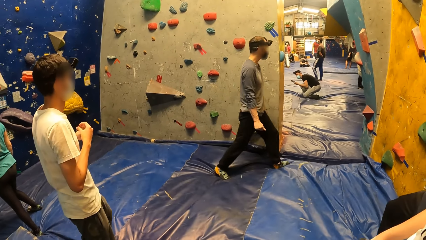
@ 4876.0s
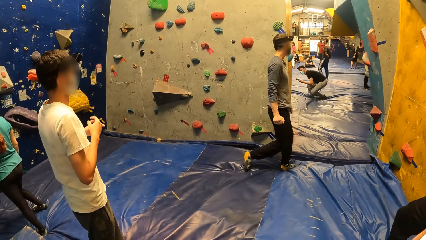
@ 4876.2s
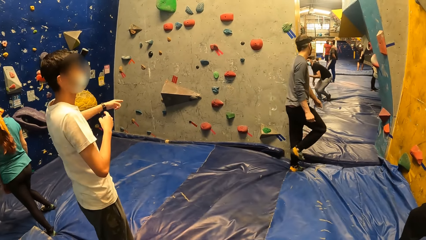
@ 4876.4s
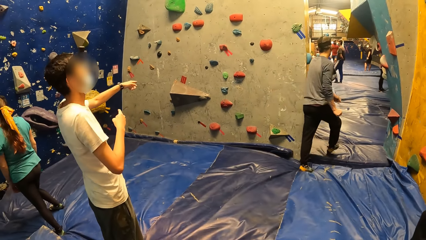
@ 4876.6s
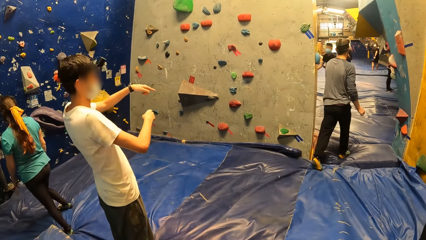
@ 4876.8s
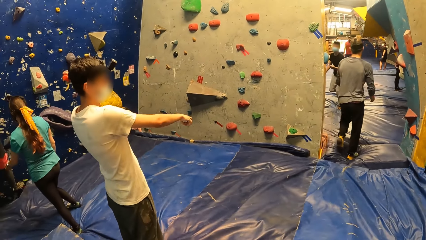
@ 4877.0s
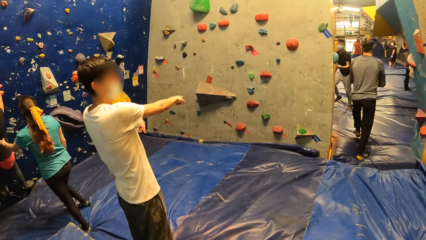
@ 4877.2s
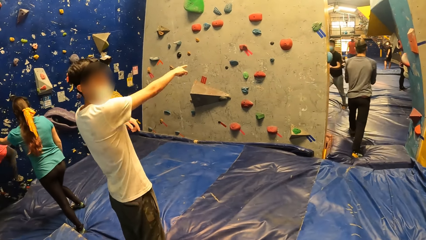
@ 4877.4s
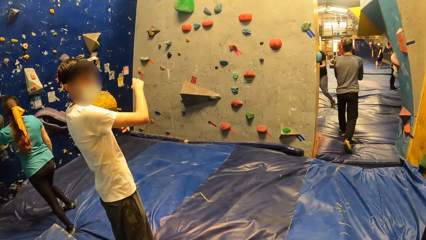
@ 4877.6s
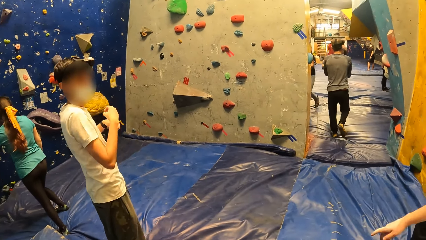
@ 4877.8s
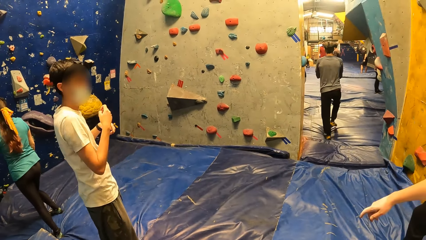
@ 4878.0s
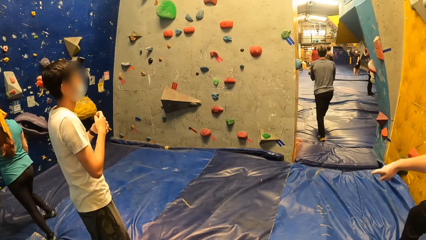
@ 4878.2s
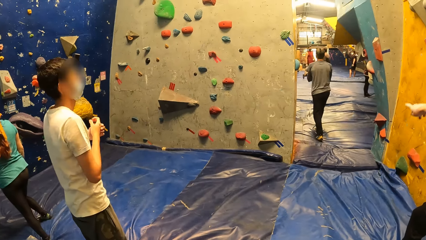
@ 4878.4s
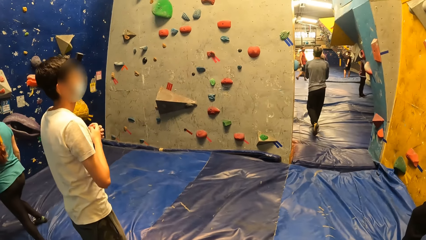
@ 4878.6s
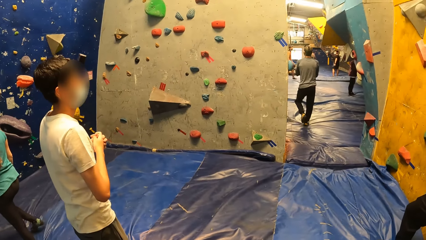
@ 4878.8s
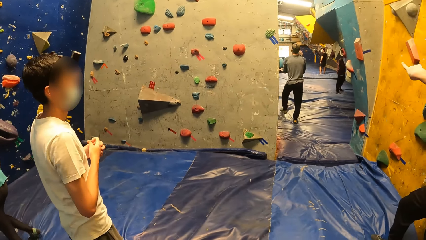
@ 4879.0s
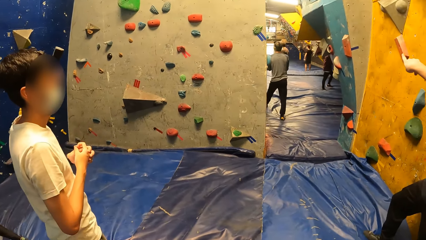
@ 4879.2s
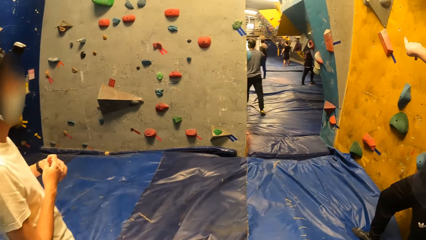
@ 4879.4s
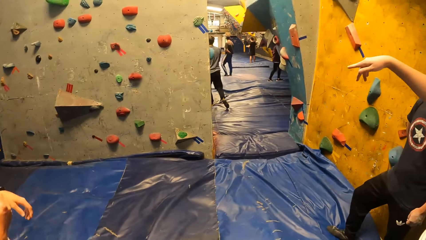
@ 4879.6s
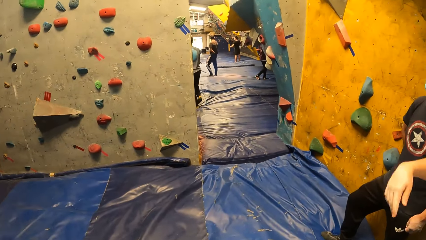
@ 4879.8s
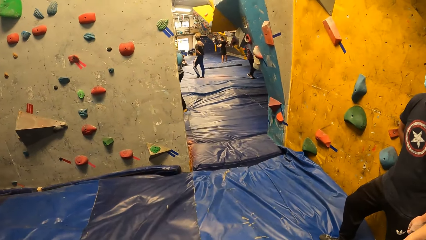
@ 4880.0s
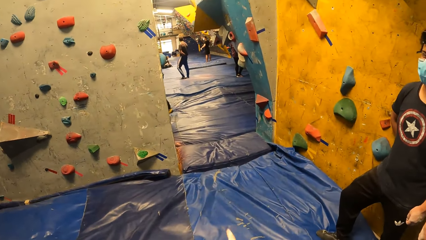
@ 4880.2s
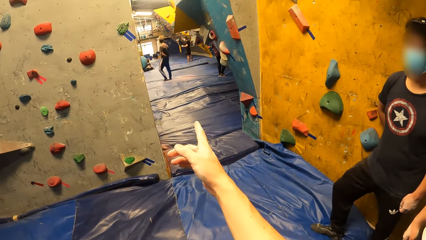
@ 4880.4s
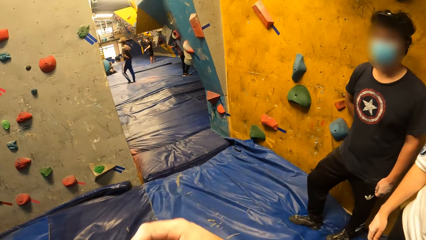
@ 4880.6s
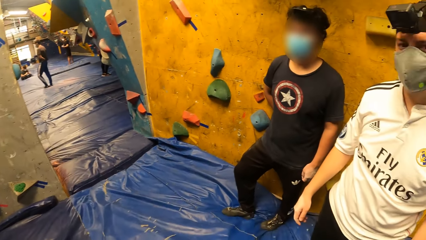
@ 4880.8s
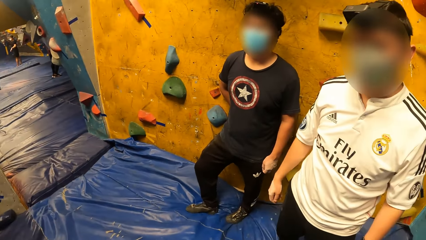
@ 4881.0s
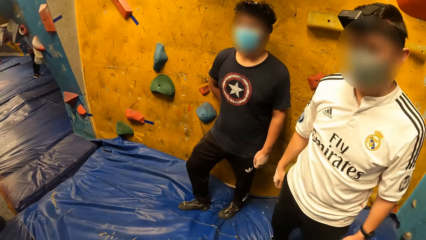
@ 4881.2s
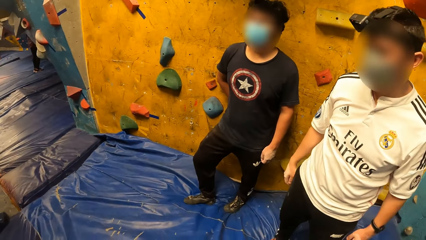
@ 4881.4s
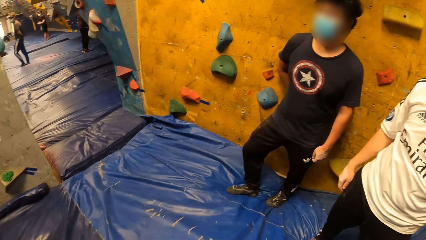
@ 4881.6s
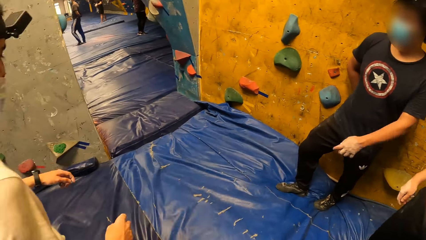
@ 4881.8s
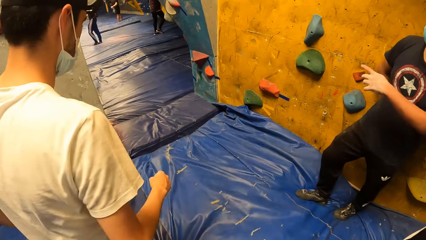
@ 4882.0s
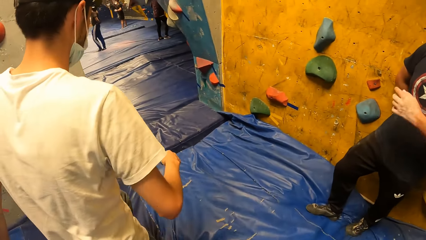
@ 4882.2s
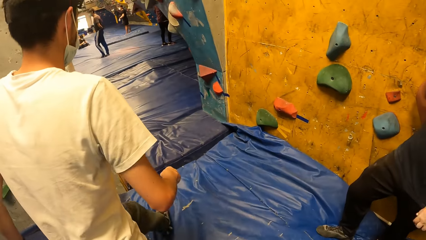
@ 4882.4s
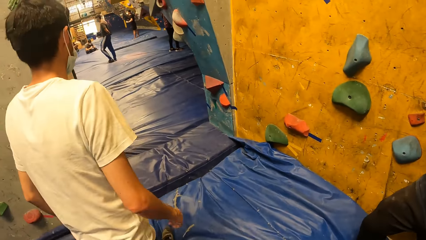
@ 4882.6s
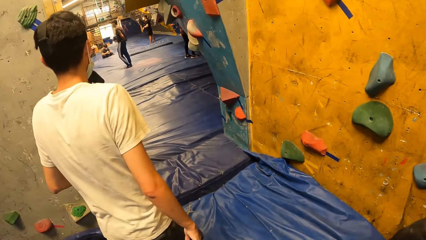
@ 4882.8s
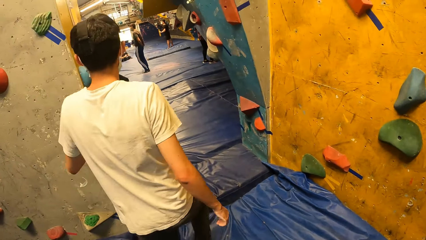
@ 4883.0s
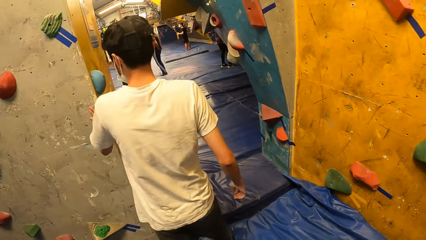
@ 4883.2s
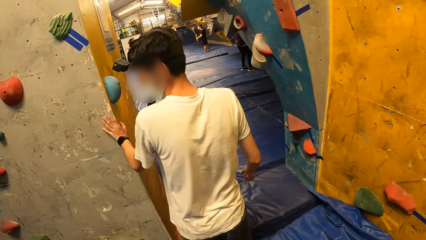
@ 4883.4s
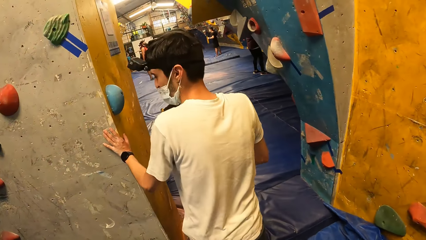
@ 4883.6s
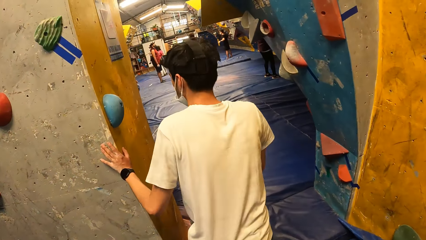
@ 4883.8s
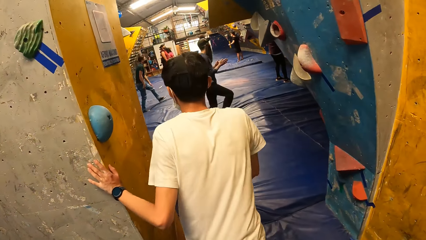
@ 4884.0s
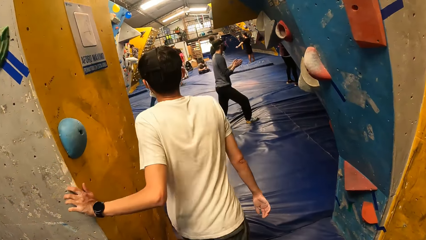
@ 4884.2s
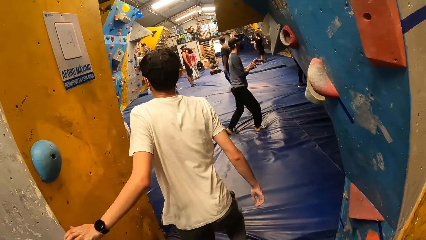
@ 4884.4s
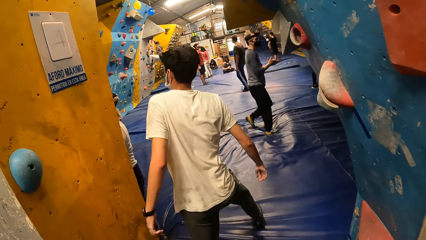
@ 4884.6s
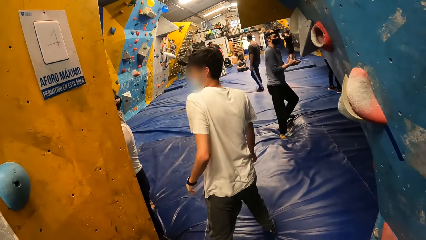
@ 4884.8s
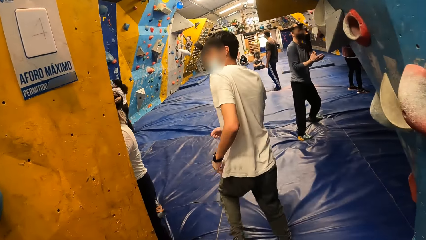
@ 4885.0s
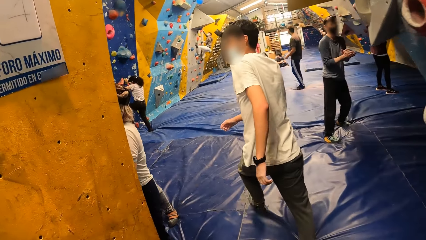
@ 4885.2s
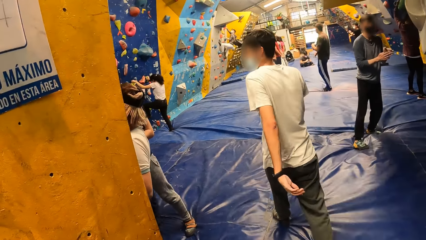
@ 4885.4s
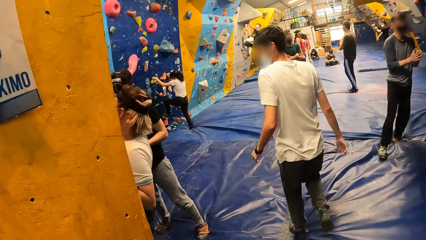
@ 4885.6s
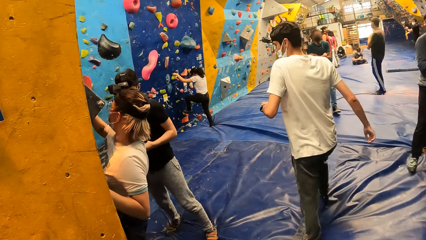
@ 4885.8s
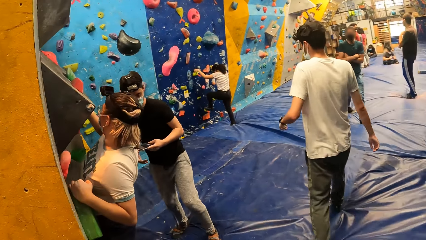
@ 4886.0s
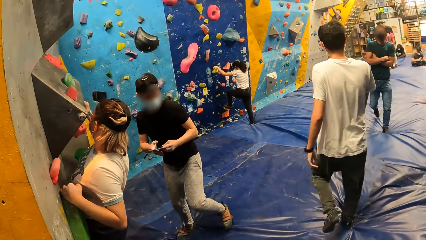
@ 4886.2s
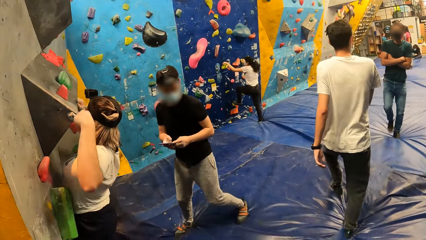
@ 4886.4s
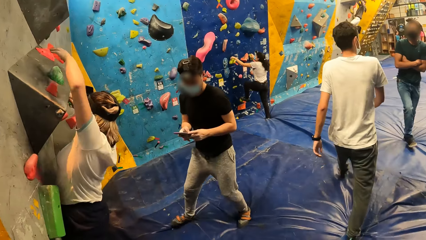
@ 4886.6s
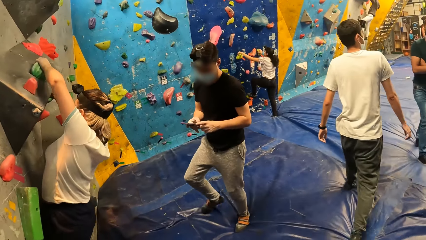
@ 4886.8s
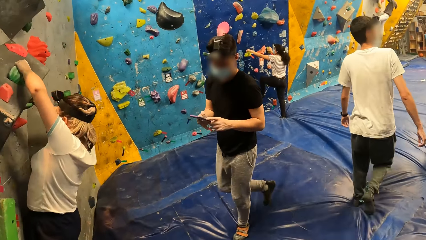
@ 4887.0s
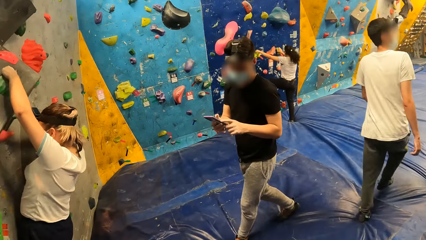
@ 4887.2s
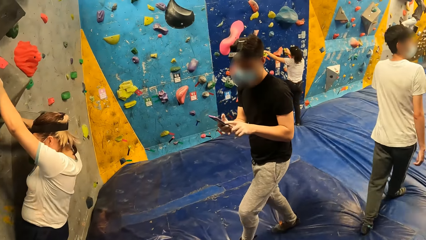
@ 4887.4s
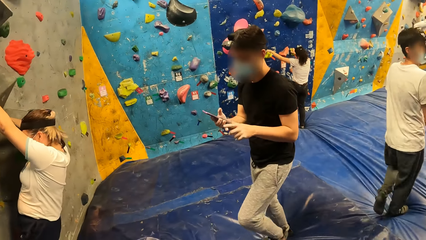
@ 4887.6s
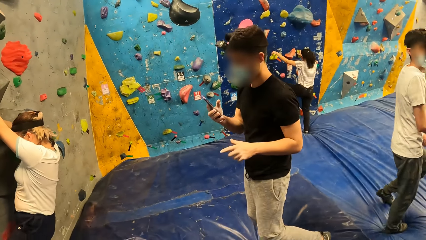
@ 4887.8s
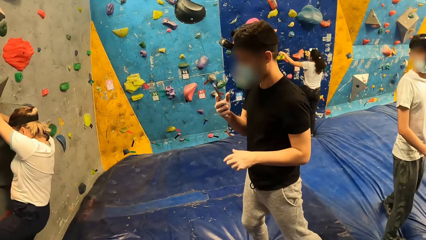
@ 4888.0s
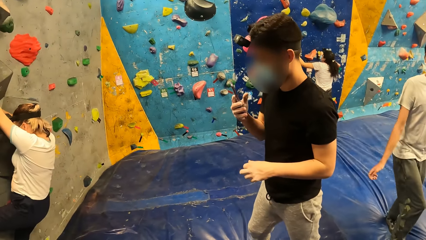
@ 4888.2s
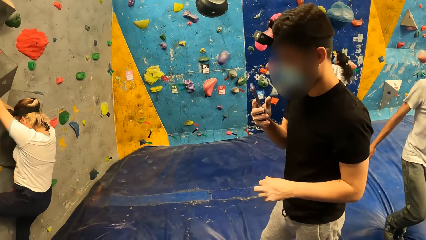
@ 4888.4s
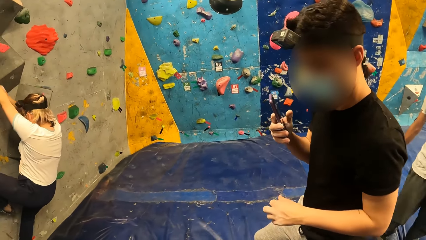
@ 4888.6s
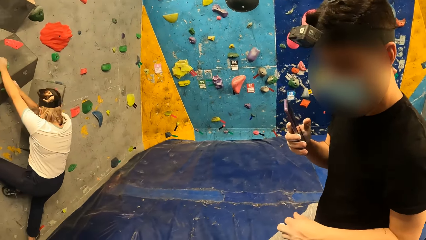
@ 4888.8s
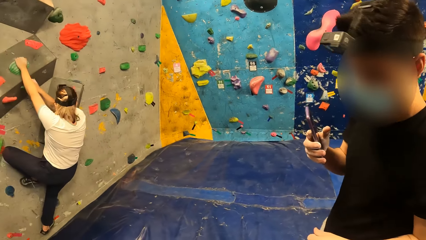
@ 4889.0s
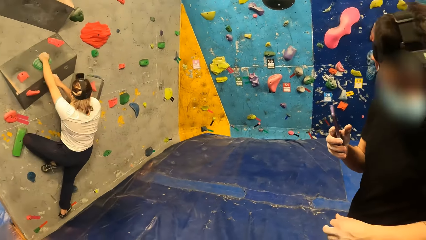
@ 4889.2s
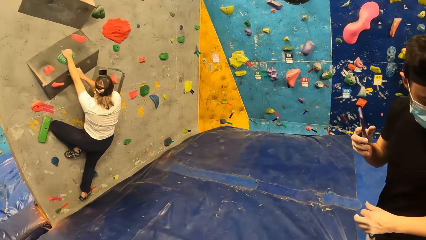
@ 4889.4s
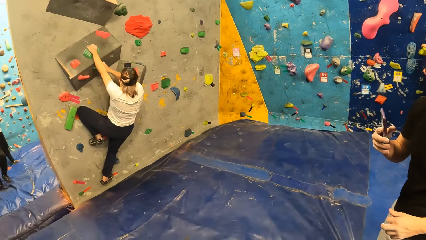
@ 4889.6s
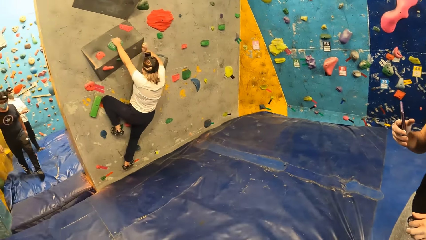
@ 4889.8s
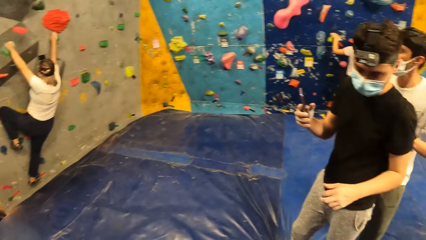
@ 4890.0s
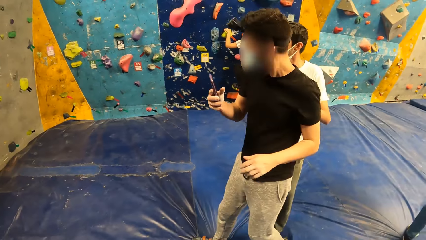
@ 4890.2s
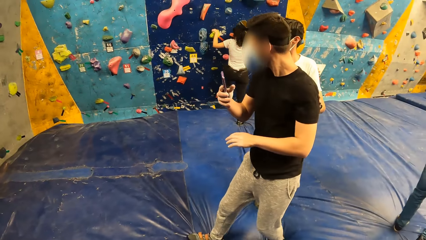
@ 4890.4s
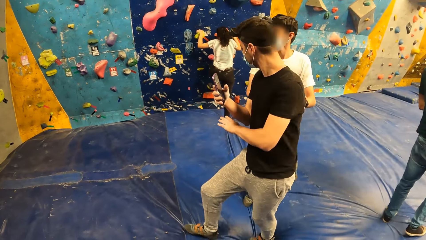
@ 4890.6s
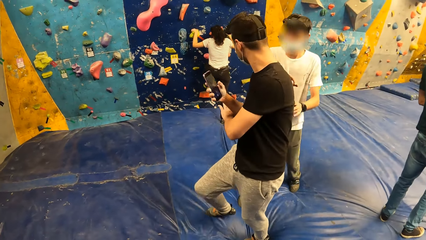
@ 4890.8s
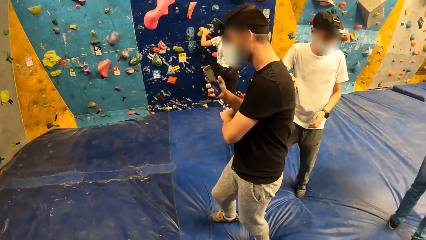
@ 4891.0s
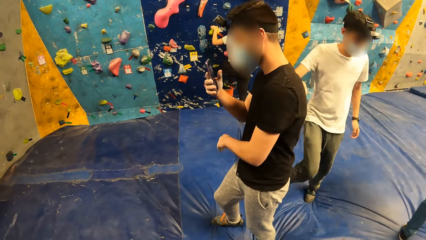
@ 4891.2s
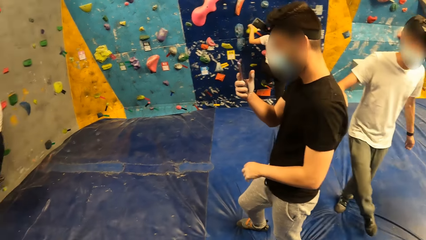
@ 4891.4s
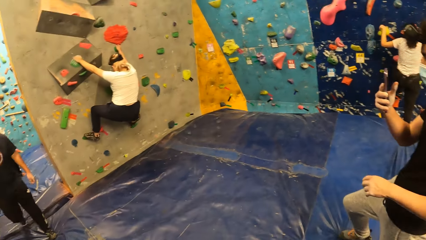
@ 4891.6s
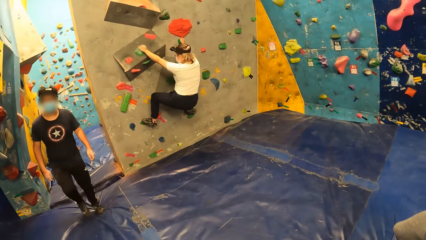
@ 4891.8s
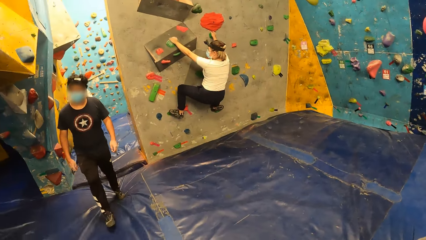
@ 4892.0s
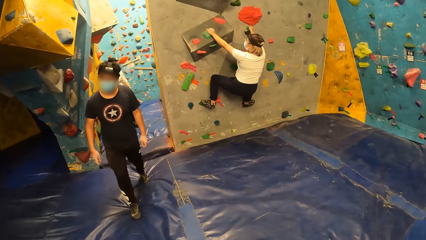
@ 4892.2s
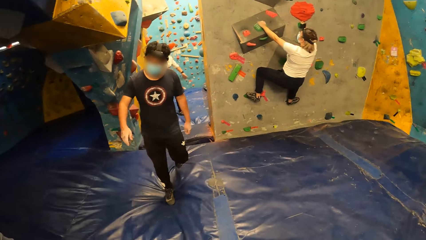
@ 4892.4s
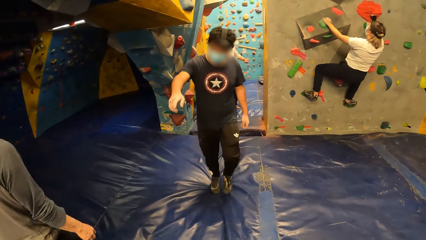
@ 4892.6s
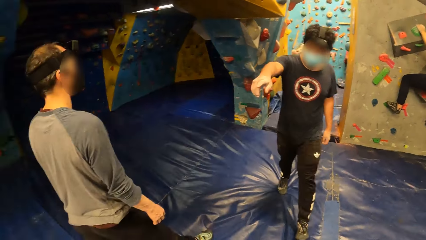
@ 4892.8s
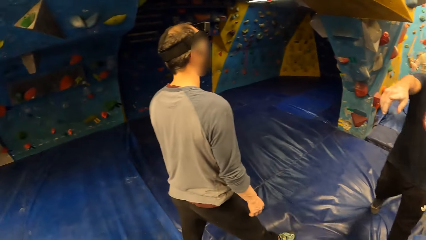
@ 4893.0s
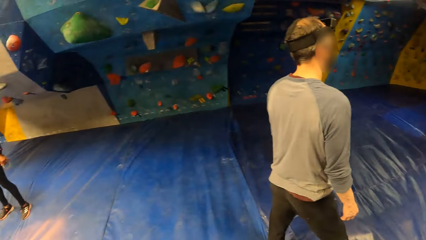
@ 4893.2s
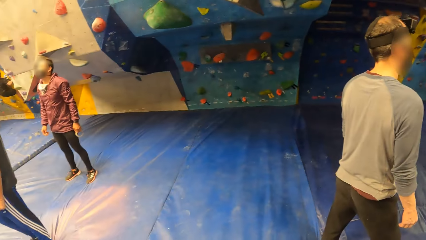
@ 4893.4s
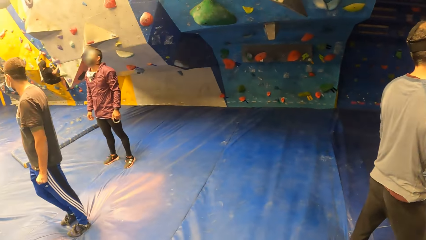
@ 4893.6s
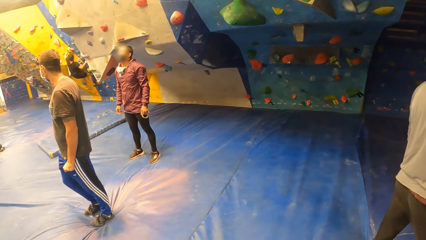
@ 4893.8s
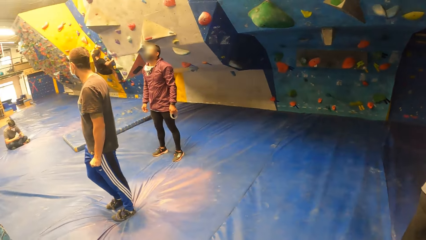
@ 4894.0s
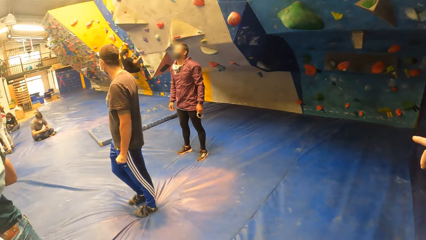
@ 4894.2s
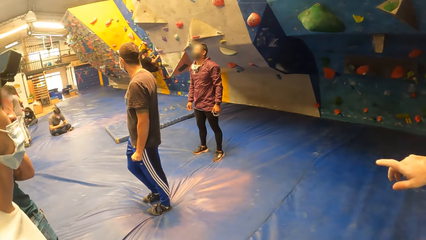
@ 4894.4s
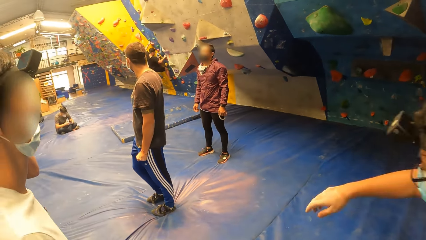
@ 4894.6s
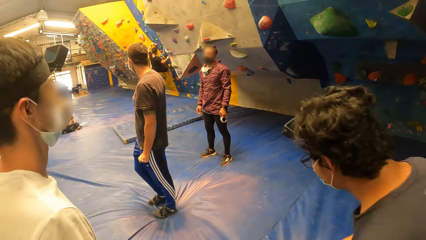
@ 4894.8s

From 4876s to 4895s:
The camera wearer interacts with a man and another man. He points his hand. He walks on the mat. The first man places his left hand on the bouldering wall. The camera wearer stares around the room.
